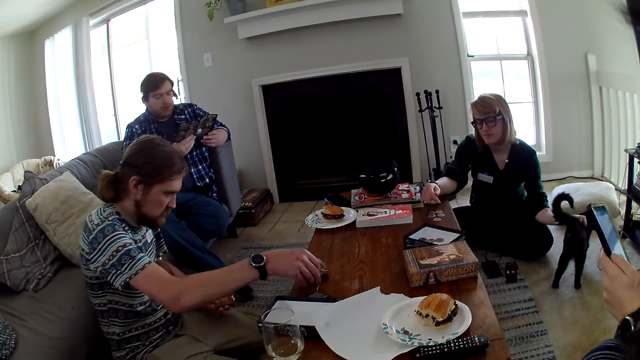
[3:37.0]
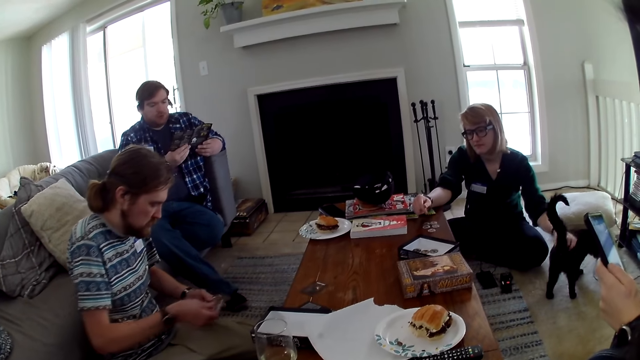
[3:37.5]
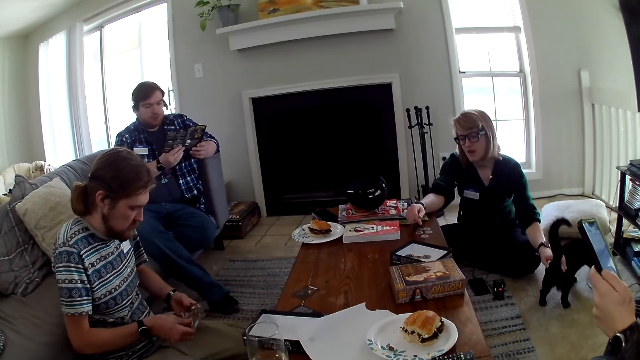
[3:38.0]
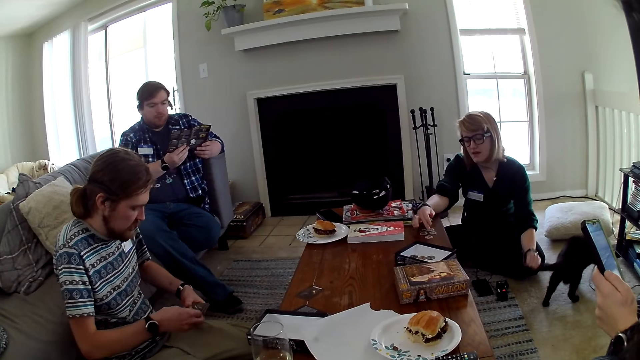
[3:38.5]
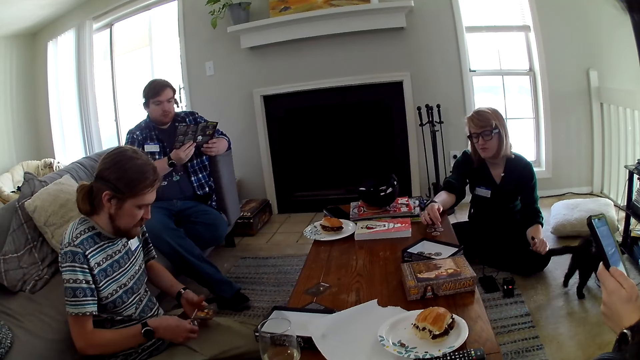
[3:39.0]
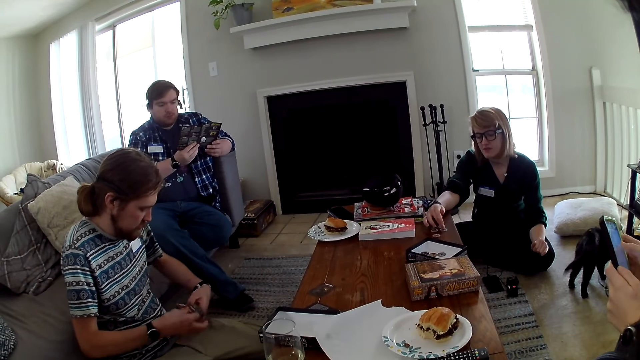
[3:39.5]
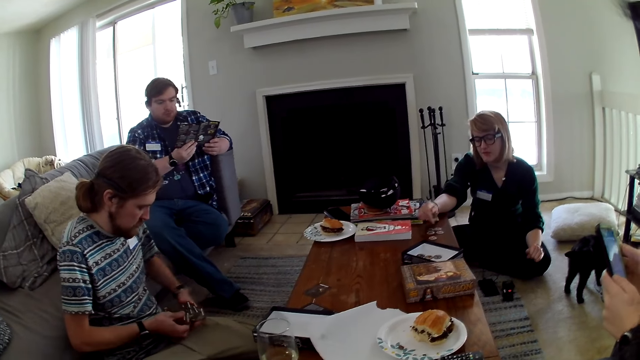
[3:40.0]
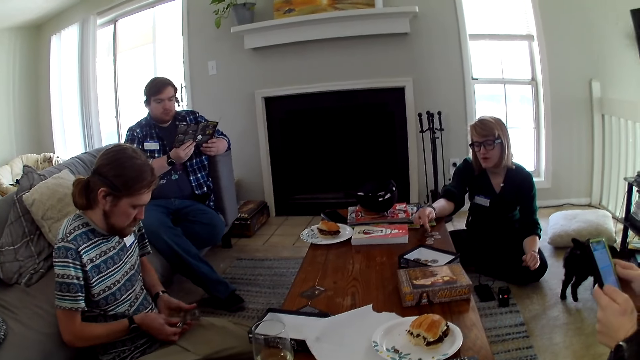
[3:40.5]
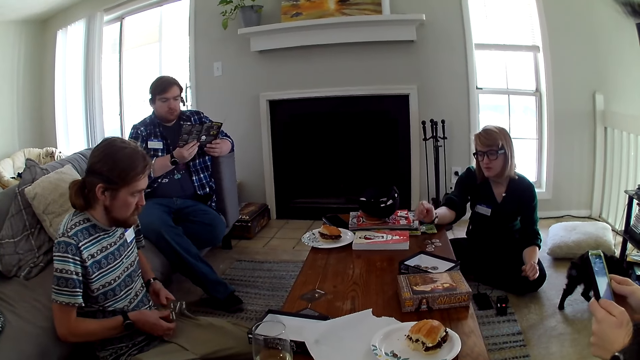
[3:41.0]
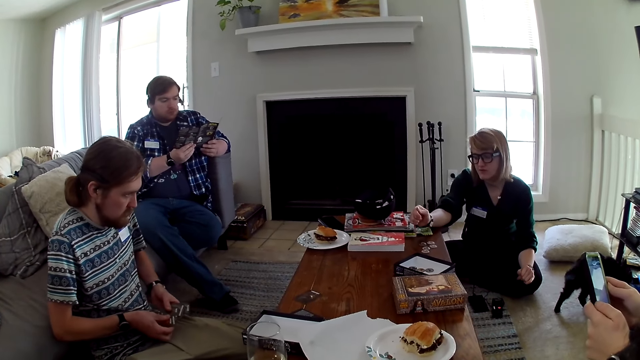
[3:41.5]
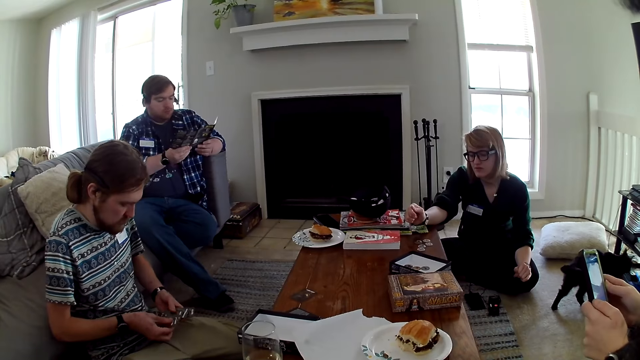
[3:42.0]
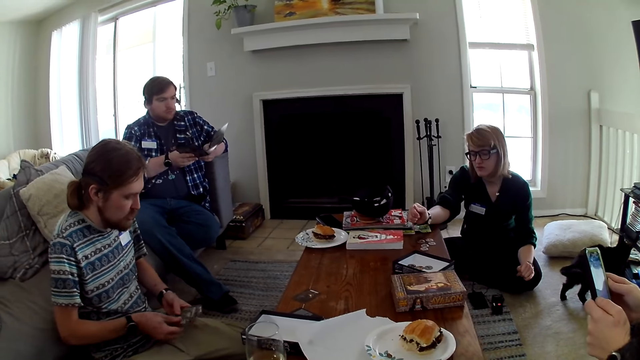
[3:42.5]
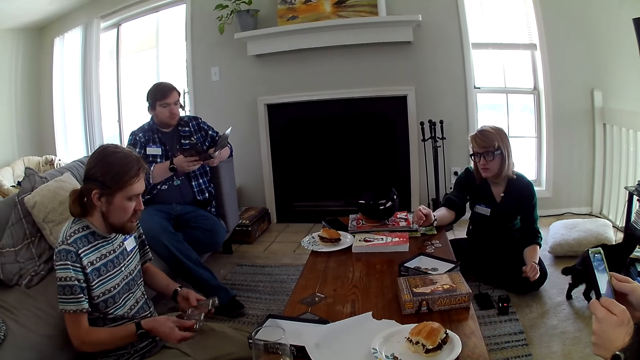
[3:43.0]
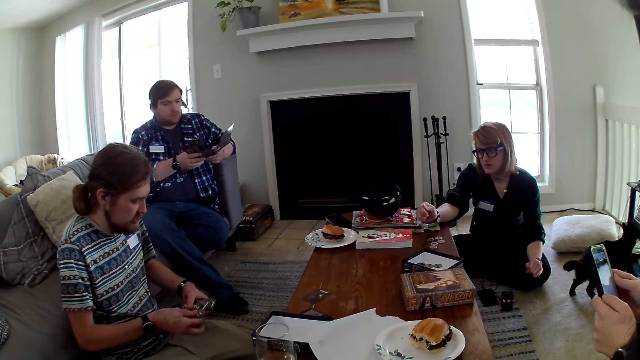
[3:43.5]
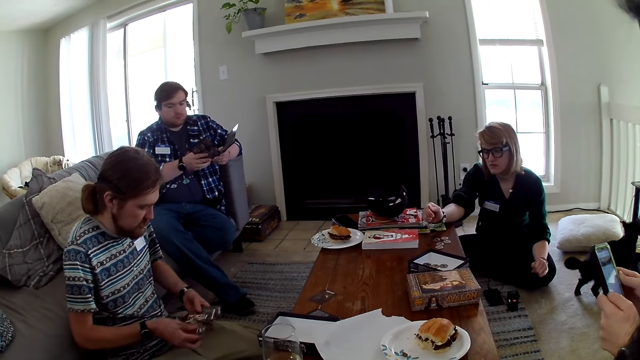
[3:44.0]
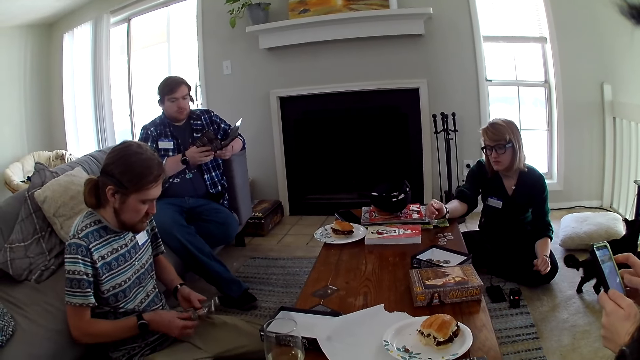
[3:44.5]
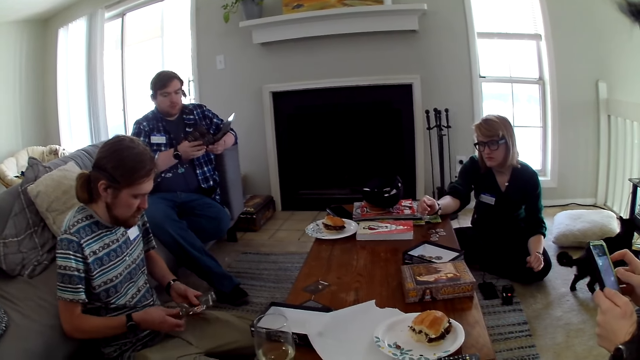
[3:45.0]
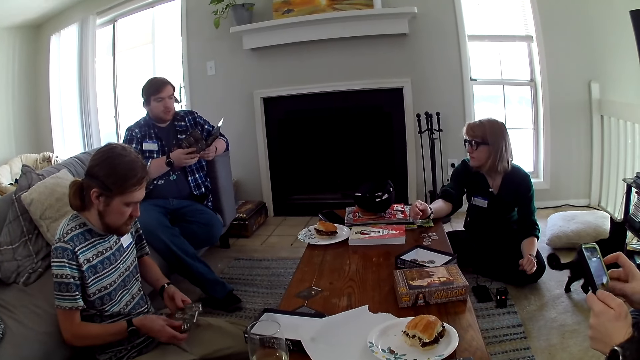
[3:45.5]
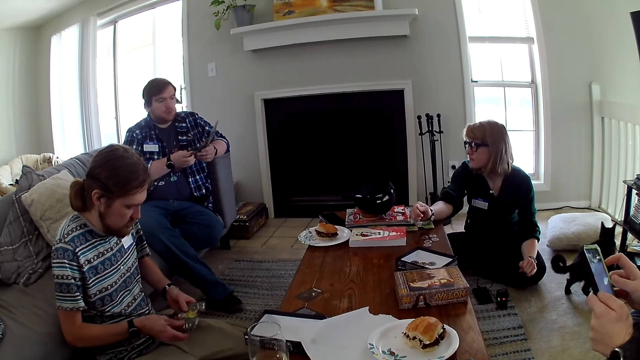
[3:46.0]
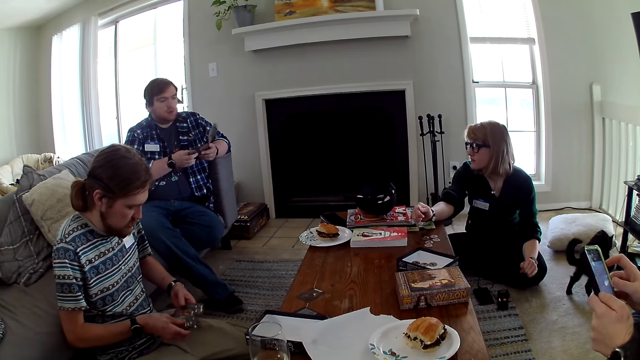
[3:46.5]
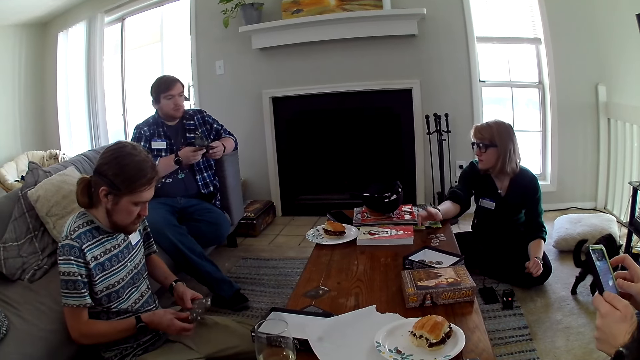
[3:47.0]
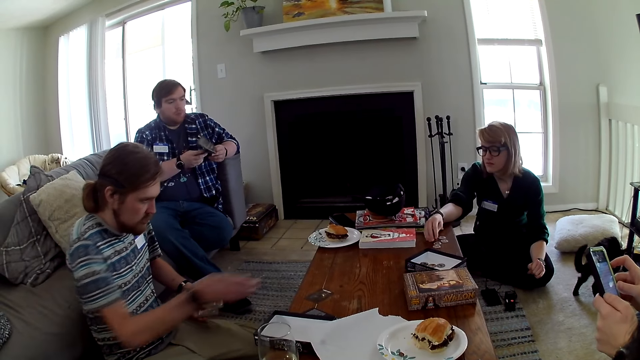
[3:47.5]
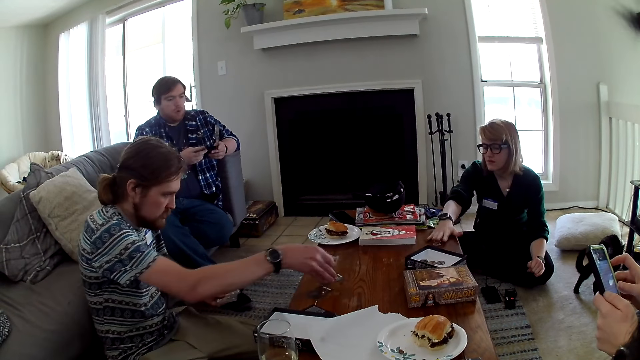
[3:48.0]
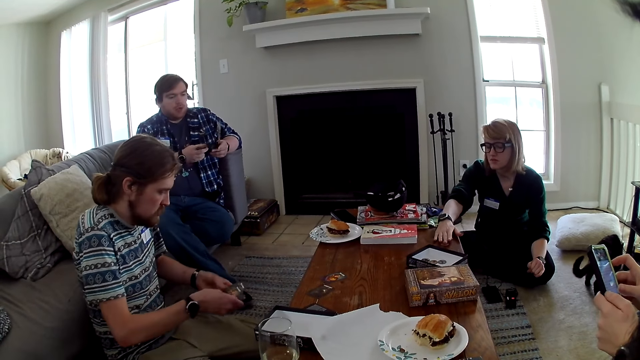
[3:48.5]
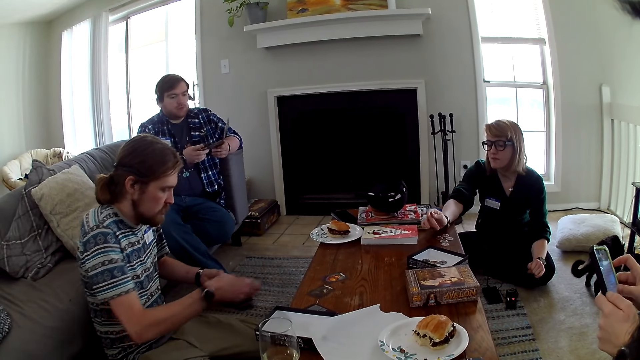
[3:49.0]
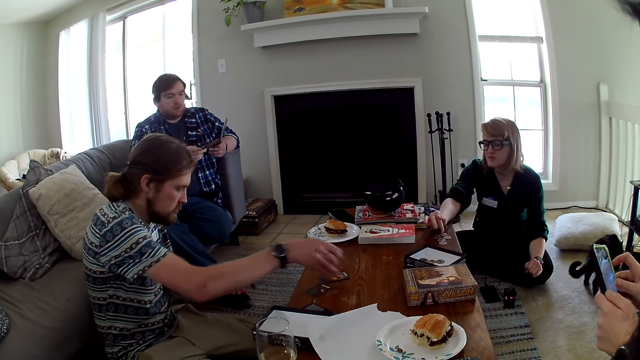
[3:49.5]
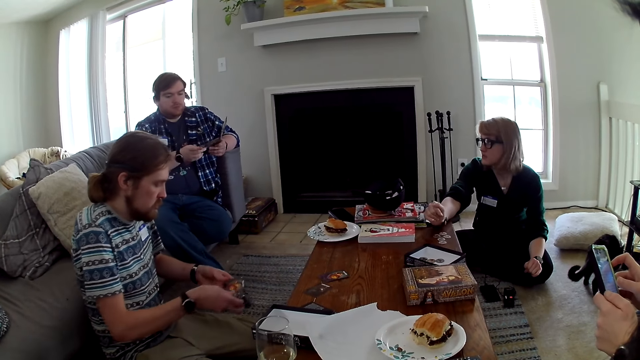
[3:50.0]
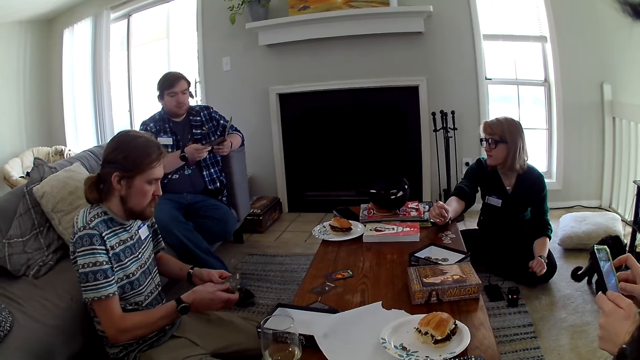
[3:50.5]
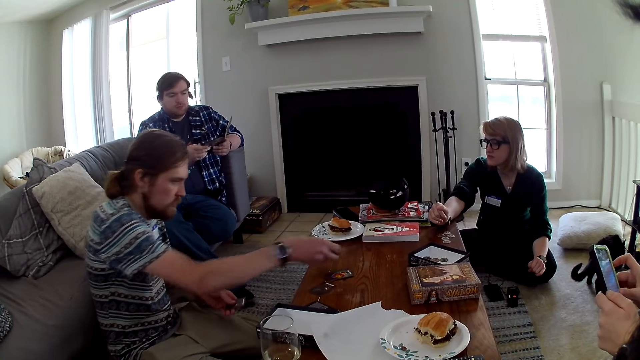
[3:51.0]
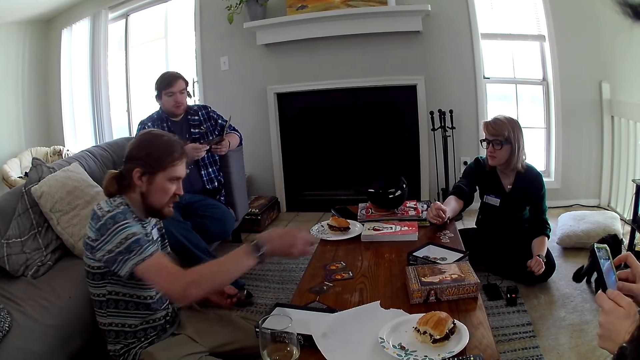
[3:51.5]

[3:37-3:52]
A man places the cards on the table. The man arranges the cards. The man sorts the cards. The man places the cards on the table.

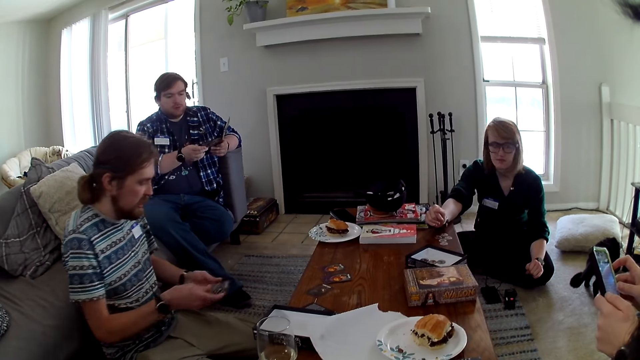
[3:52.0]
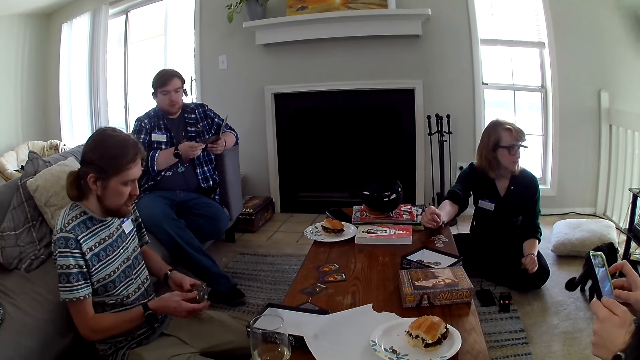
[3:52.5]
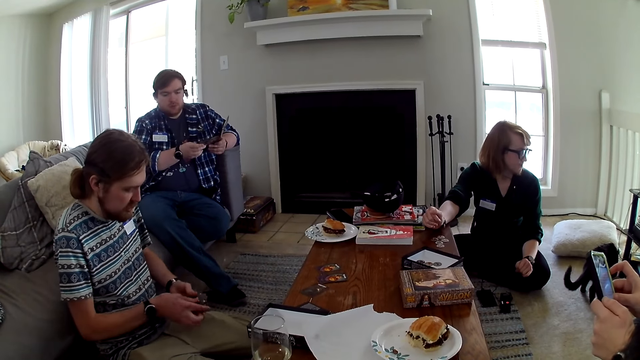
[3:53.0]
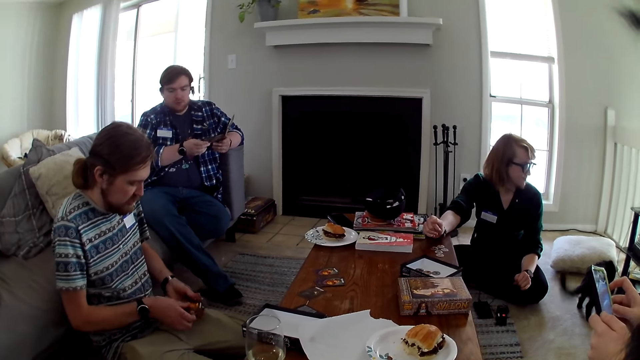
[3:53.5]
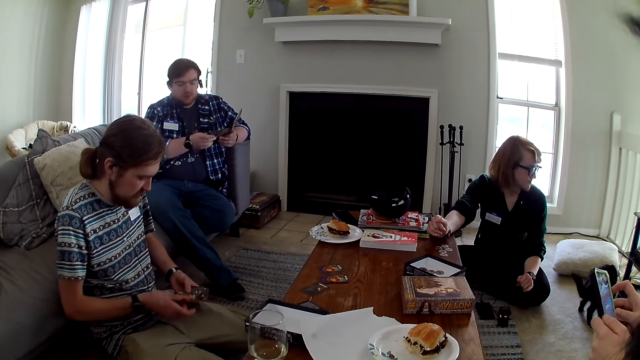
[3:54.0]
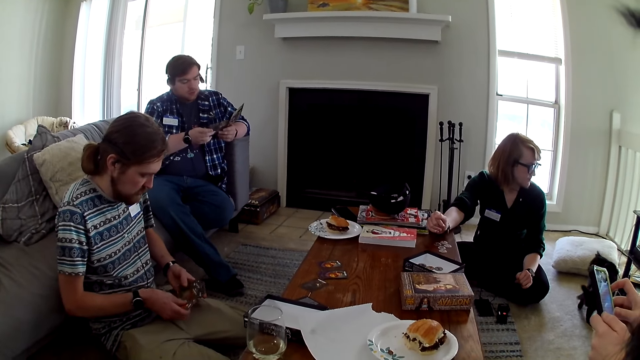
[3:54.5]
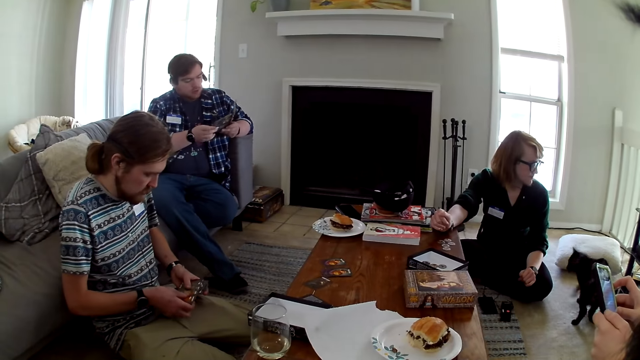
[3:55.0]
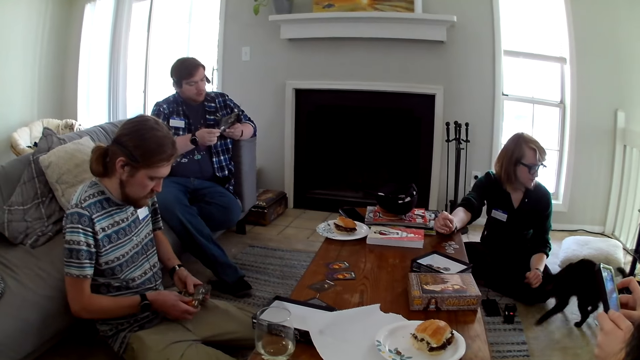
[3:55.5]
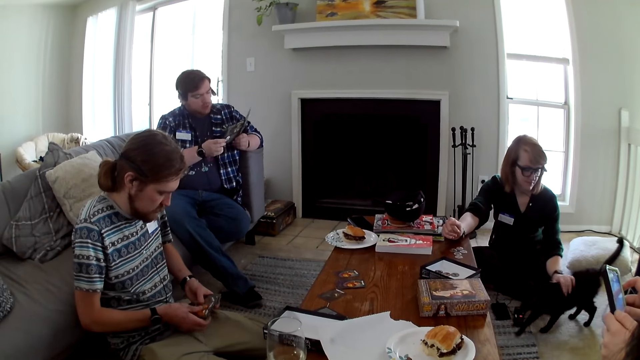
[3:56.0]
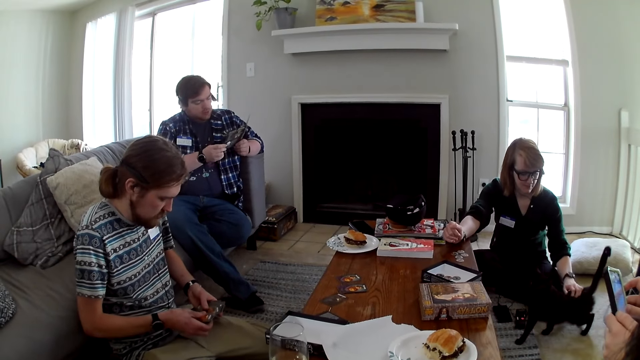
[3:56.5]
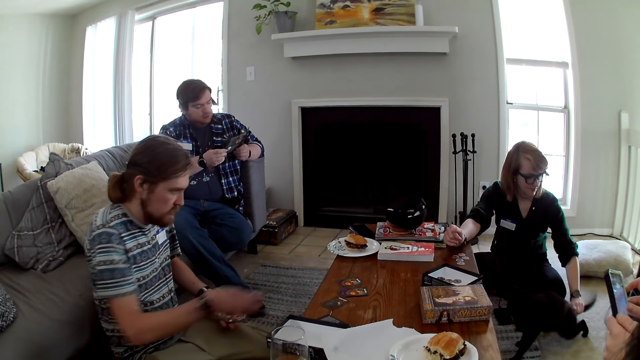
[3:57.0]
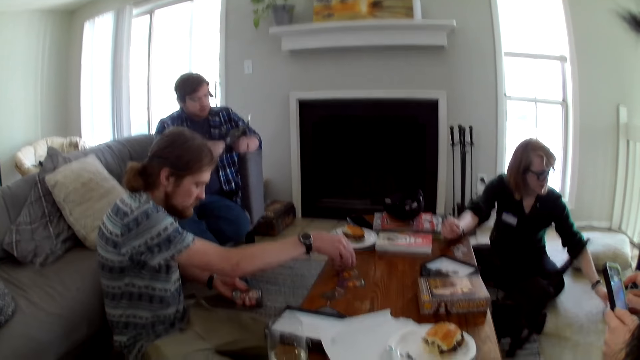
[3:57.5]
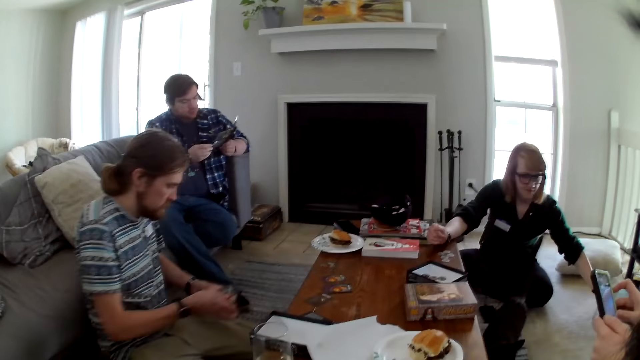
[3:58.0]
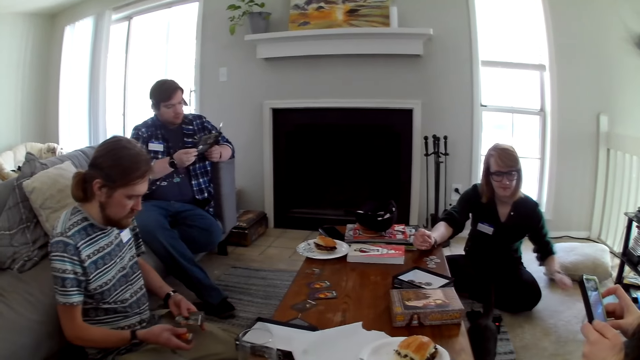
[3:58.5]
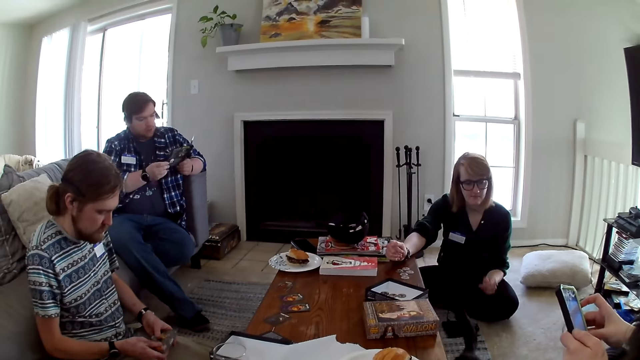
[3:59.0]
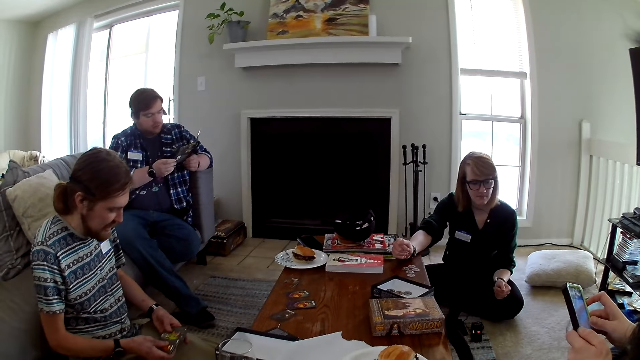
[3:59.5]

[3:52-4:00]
A man arranges the cards. The man counts the cards. The man places the cards on the table.
